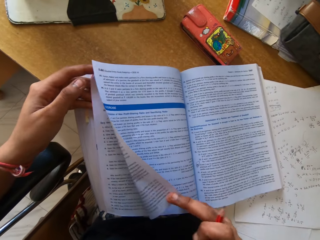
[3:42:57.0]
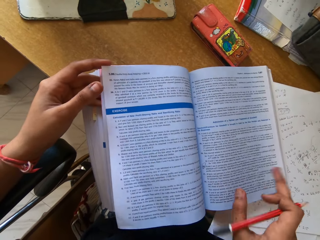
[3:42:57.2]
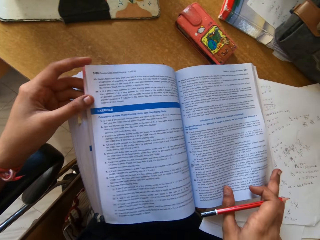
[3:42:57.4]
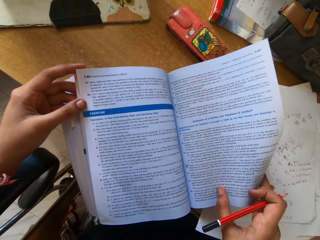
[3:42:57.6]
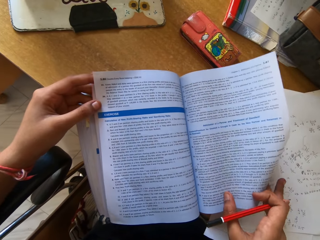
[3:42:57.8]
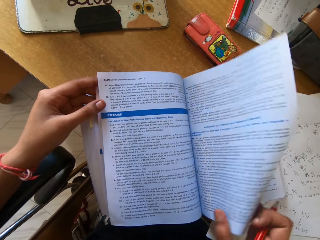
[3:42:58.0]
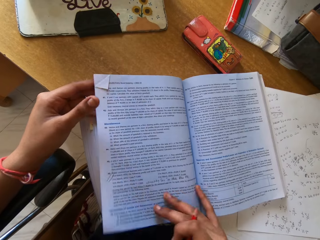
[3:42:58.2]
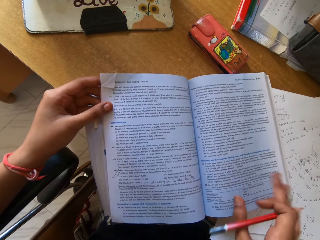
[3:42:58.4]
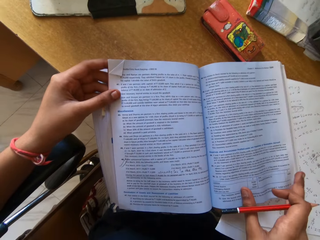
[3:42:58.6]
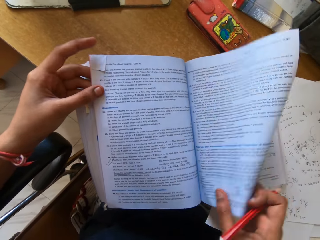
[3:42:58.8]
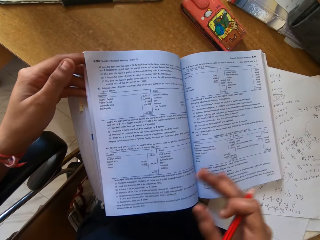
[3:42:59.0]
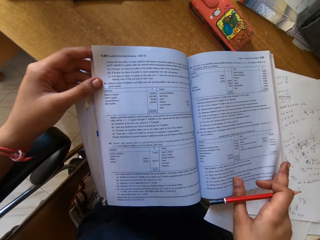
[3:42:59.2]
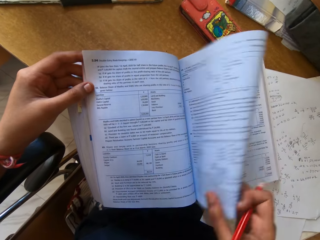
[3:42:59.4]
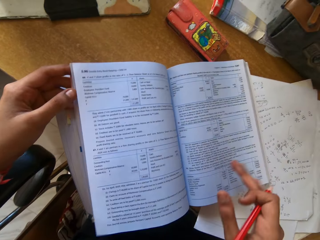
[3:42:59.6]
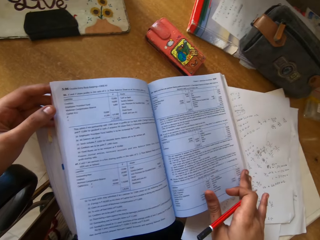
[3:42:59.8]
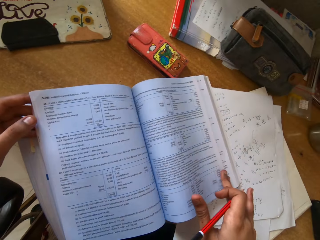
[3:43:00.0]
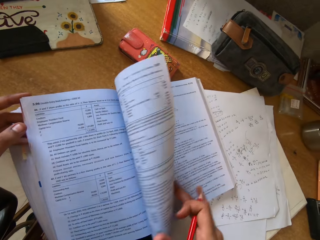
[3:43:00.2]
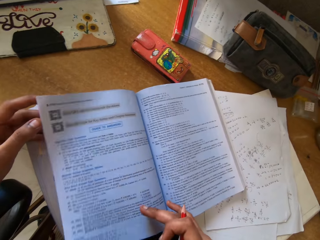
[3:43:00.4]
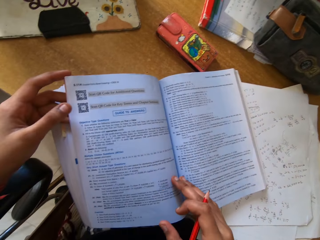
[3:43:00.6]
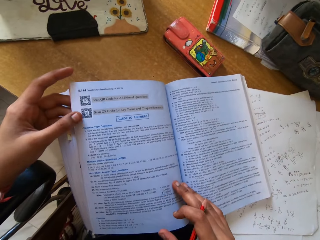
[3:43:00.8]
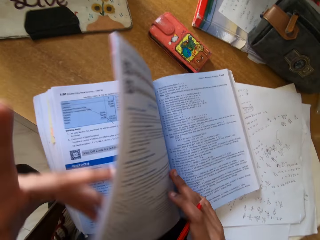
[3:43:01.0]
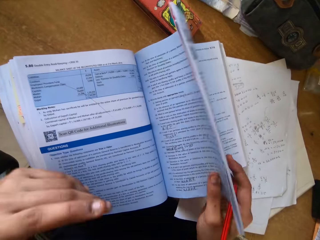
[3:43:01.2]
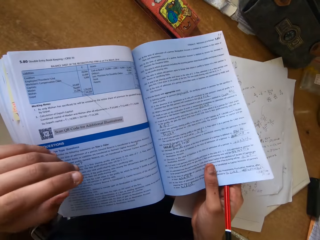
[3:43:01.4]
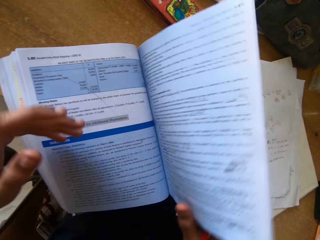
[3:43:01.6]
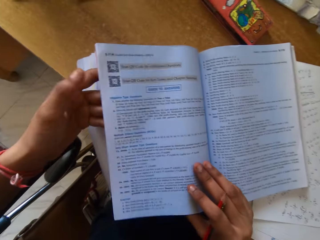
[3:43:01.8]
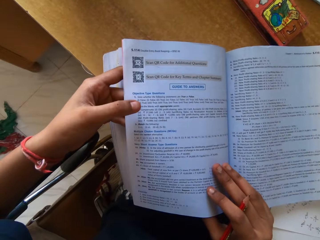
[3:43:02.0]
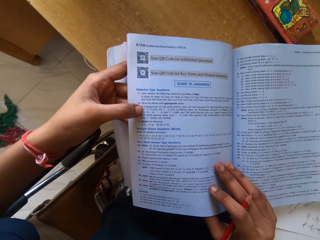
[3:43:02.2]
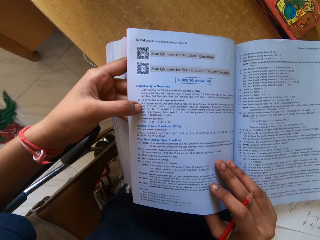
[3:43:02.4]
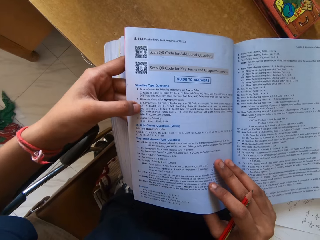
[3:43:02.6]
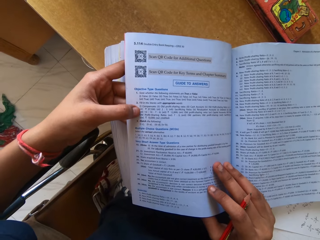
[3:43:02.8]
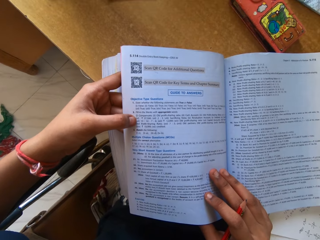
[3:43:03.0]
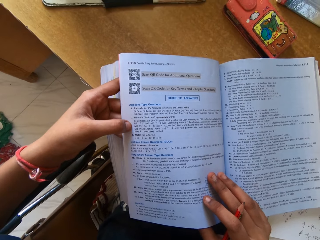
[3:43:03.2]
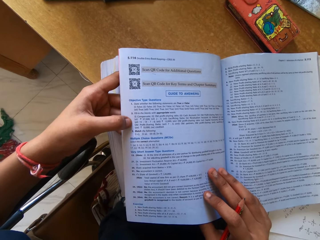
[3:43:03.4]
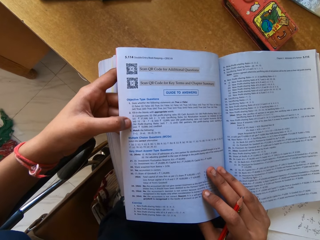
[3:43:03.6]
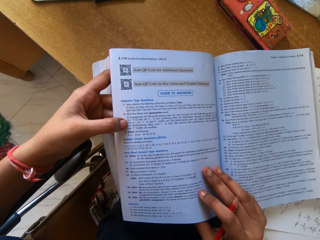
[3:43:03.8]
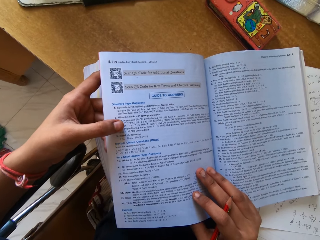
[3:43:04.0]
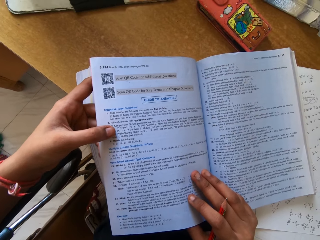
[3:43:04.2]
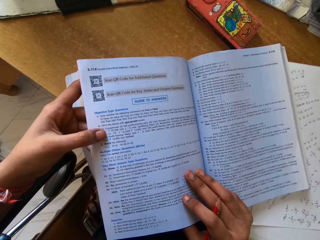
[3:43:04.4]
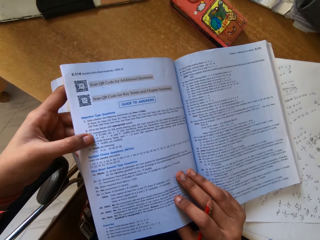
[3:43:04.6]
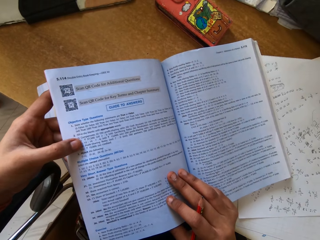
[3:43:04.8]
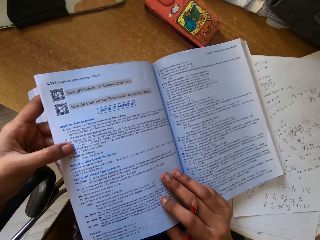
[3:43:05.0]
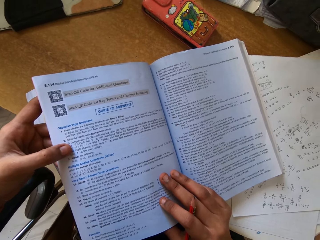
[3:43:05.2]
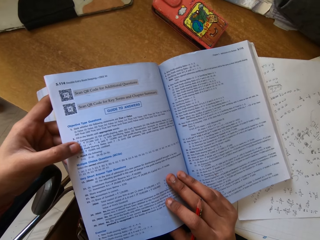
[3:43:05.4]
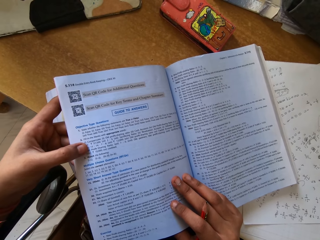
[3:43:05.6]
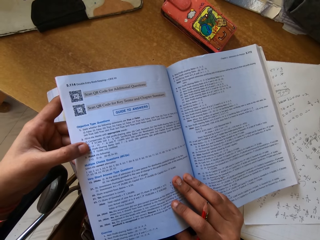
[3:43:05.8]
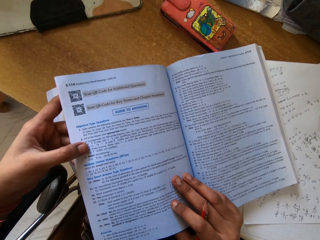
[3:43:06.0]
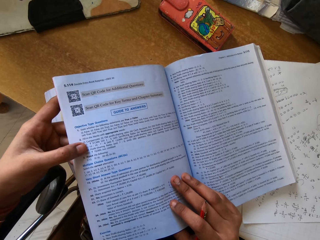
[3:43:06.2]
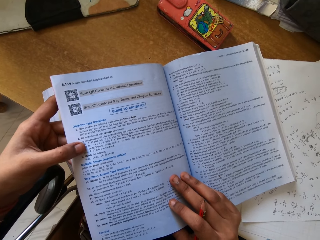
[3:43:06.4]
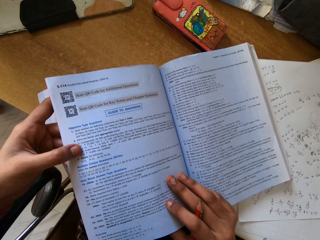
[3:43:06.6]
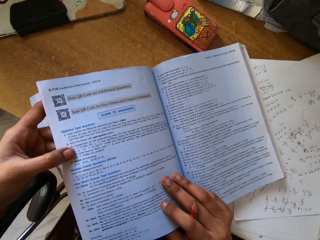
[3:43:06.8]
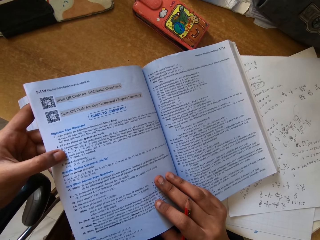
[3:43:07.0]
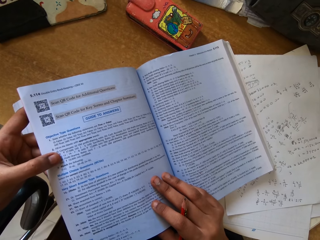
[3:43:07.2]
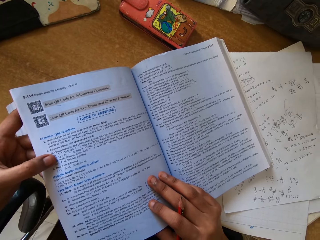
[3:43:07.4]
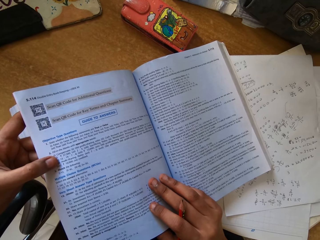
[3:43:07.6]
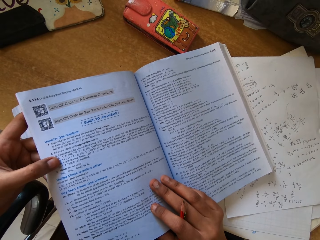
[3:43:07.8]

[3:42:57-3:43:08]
The camera wearer flips a textbook's pages. They sing. They turn pages. They read the textbook. They sing. They read the textbook.

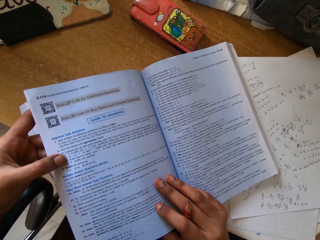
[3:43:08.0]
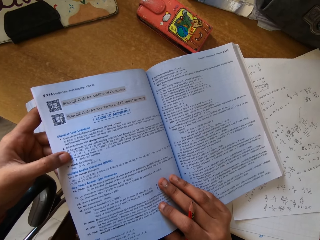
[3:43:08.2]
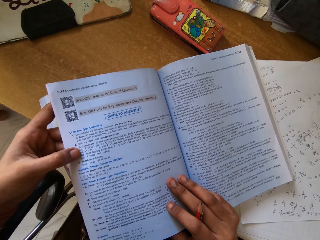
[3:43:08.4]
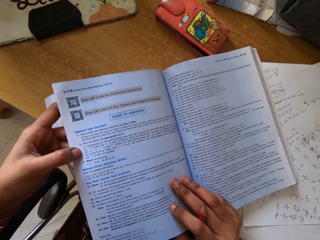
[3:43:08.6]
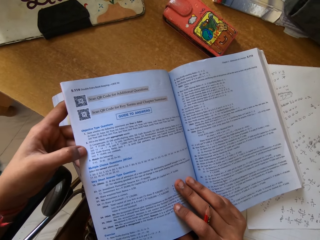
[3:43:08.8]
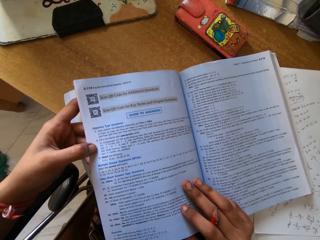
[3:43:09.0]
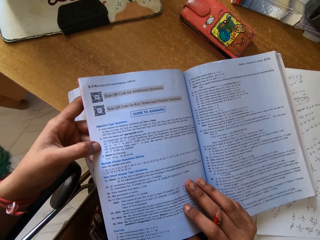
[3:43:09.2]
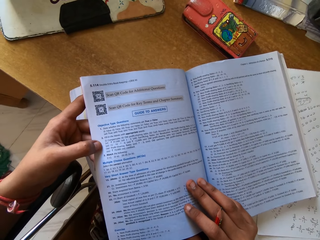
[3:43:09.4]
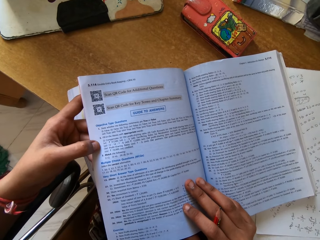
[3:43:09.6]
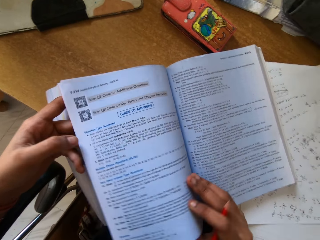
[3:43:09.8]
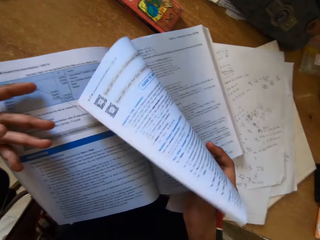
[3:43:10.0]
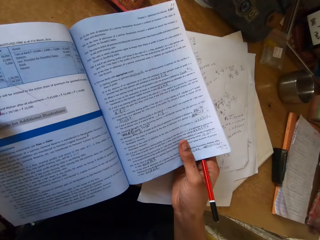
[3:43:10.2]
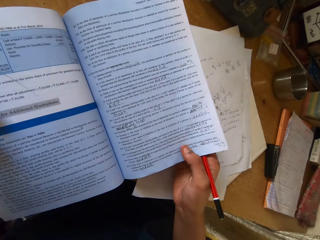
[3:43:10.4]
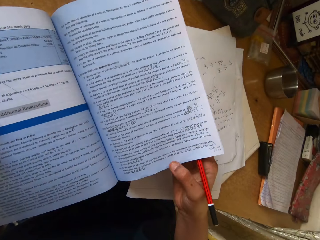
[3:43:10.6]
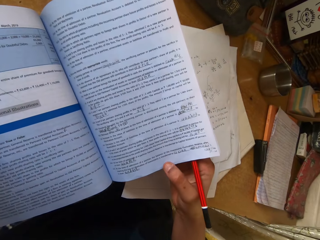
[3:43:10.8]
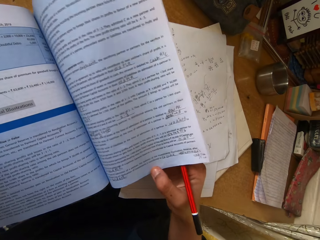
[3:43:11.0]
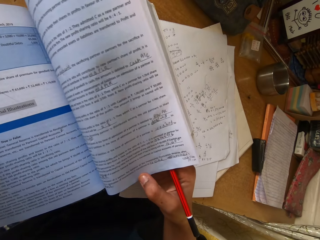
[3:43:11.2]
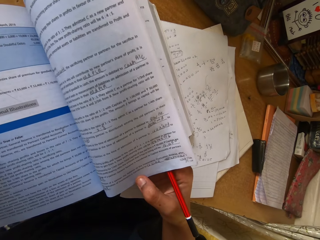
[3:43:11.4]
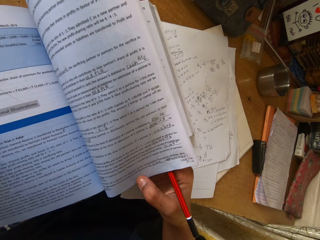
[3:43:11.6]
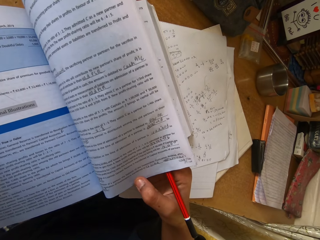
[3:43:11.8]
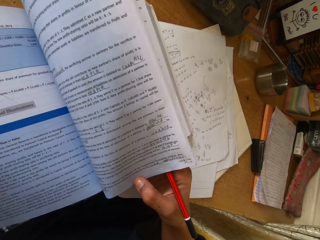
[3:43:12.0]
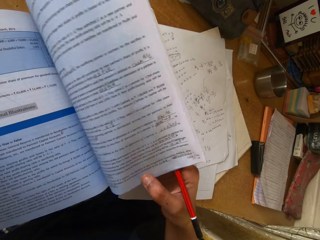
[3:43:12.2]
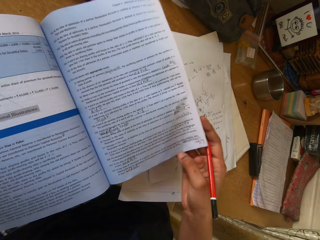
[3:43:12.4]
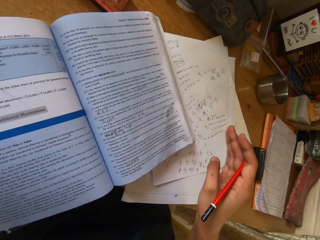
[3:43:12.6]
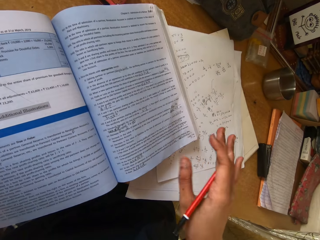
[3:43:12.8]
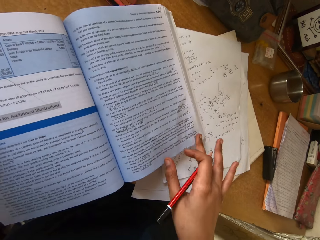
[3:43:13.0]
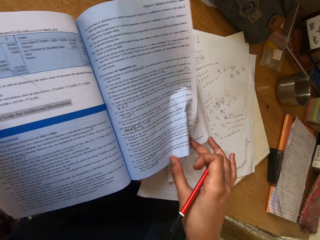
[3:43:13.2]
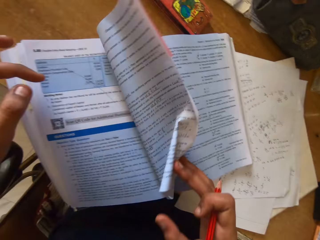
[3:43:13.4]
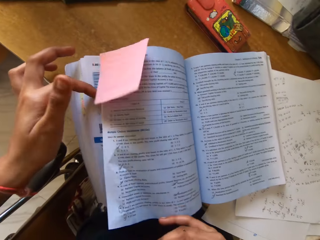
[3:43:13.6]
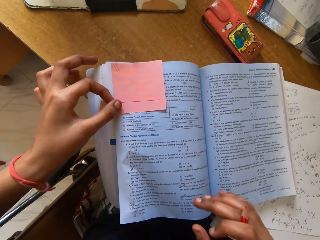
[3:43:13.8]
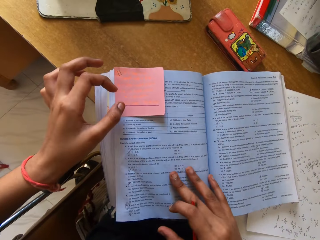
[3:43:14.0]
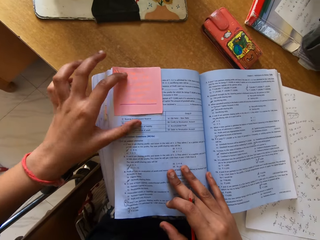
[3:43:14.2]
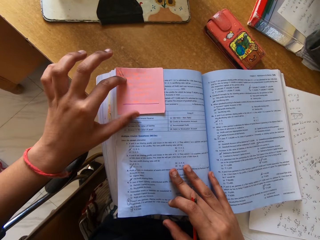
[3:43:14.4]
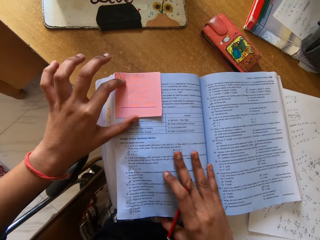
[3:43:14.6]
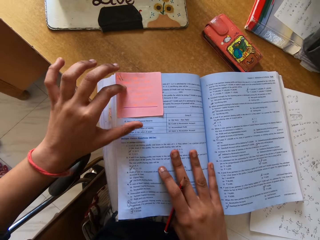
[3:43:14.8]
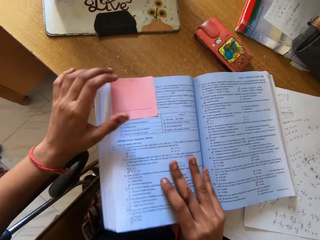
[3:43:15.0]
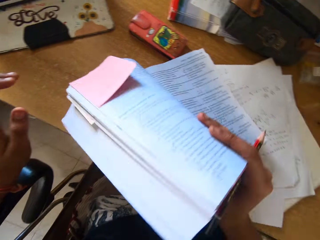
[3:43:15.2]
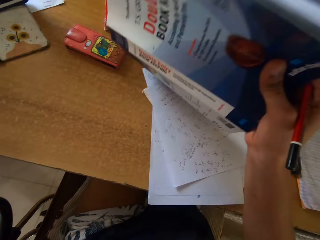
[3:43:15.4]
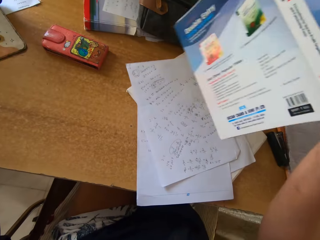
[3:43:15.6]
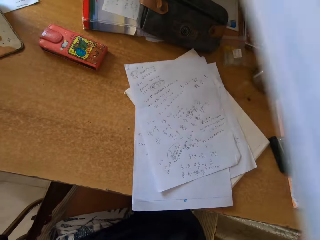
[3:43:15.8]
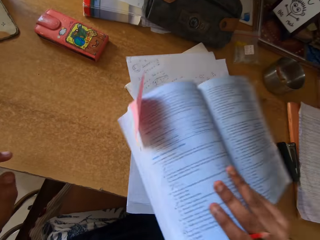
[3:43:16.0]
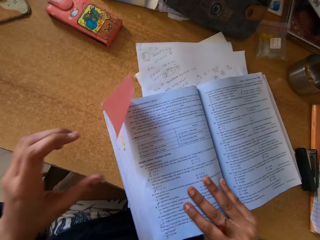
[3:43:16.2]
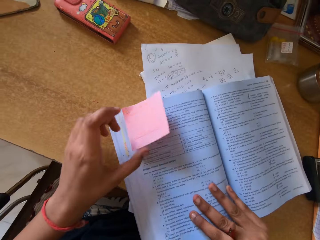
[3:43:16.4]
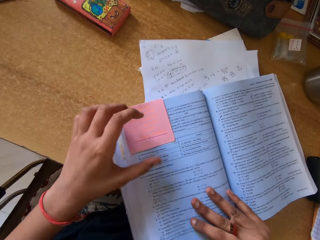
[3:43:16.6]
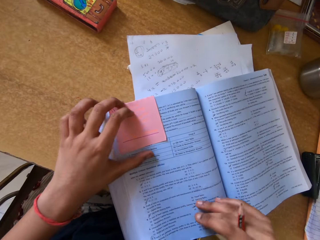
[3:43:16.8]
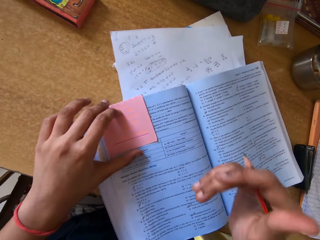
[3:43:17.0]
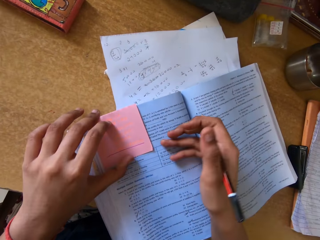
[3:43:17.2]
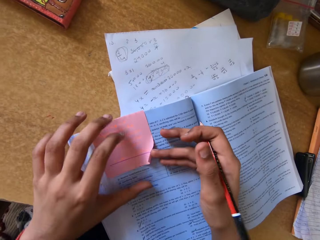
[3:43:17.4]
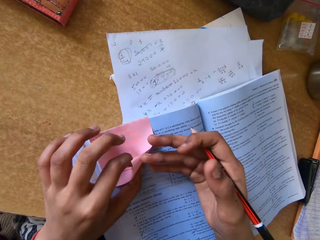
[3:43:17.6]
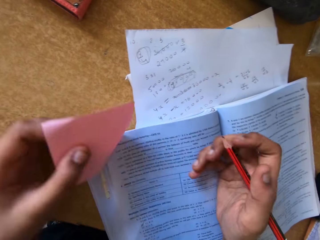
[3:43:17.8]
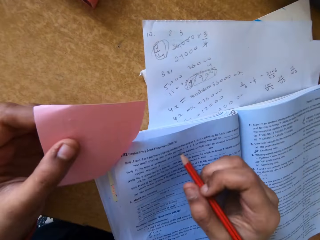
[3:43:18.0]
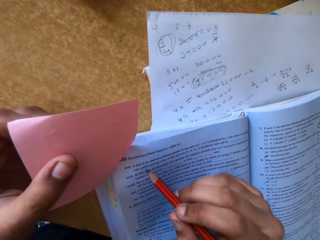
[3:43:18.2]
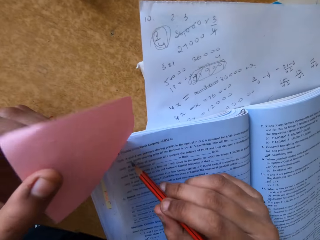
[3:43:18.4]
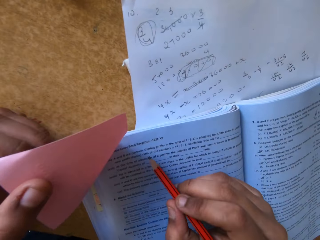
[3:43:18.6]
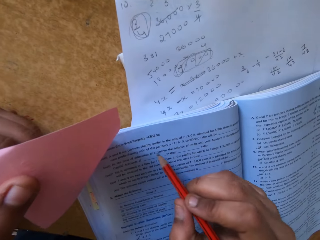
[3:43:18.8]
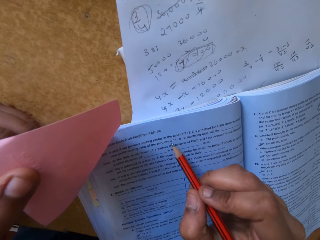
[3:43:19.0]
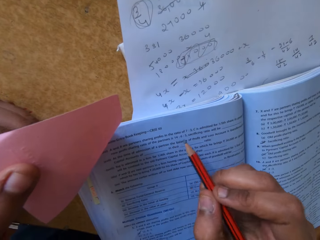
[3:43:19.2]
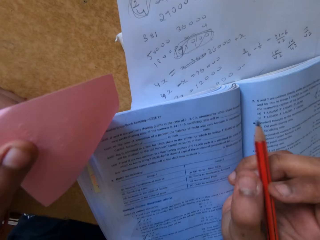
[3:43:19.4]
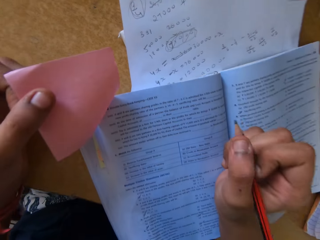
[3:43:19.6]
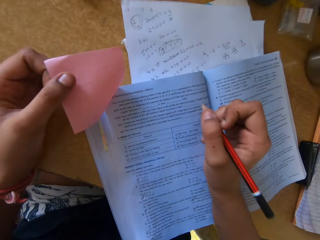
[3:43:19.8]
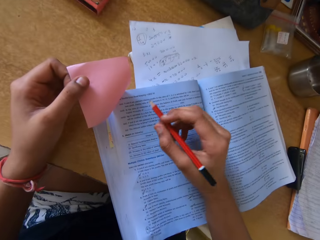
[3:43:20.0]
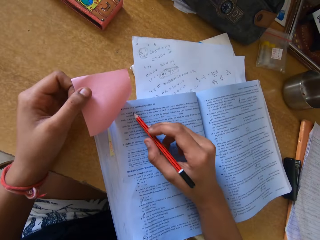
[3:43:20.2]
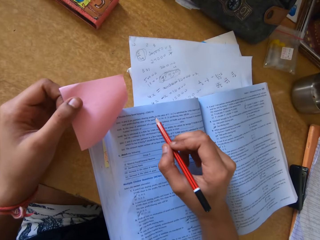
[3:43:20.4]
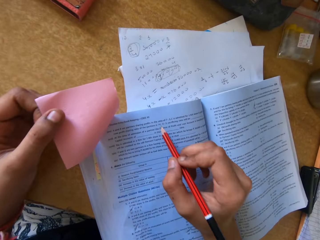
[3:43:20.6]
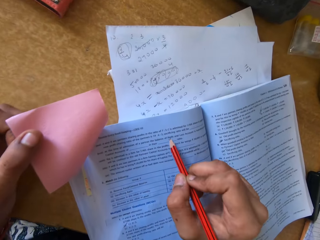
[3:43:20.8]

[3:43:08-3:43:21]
The camera wearer flips pages. They read on the book. They flip a textbook page. They hold the book. They lift the textbook and place the textbook on the table. They read the textbook and lift the sticker with the left hand.
